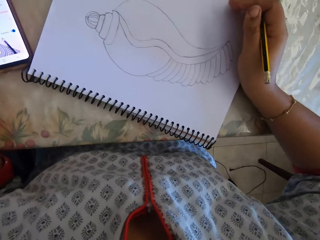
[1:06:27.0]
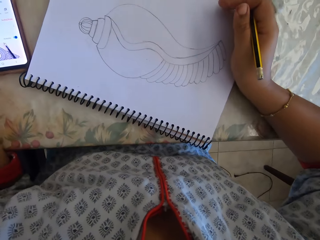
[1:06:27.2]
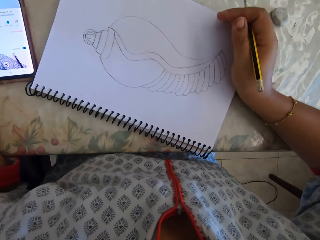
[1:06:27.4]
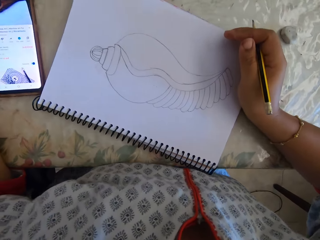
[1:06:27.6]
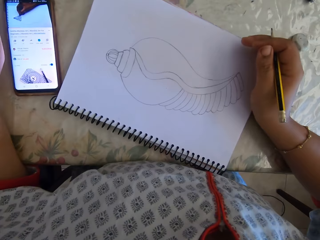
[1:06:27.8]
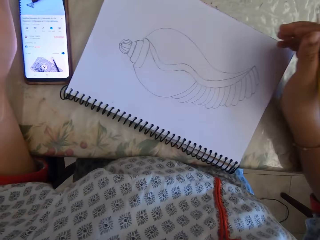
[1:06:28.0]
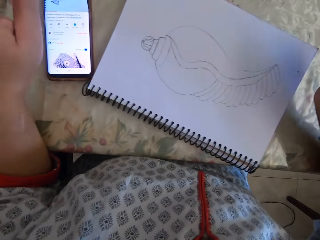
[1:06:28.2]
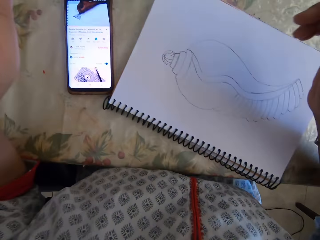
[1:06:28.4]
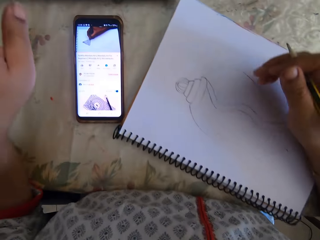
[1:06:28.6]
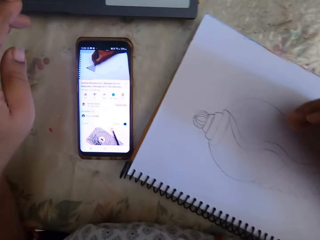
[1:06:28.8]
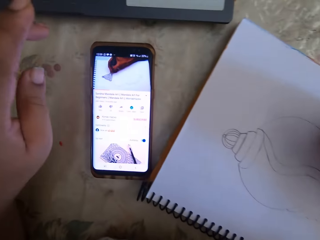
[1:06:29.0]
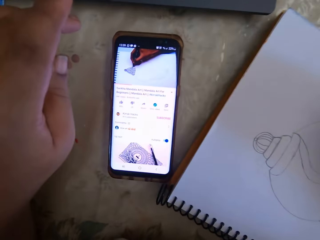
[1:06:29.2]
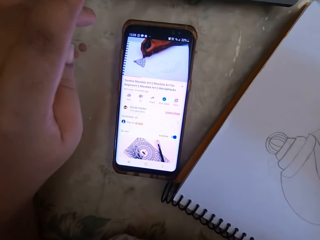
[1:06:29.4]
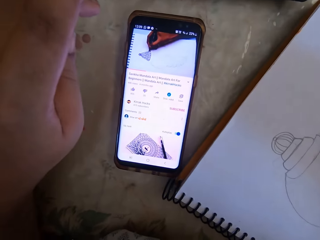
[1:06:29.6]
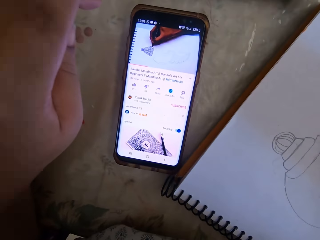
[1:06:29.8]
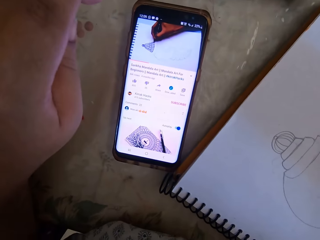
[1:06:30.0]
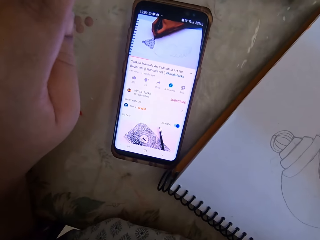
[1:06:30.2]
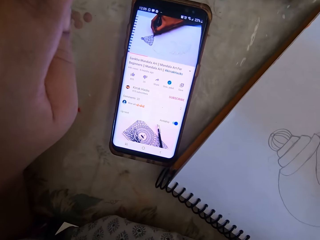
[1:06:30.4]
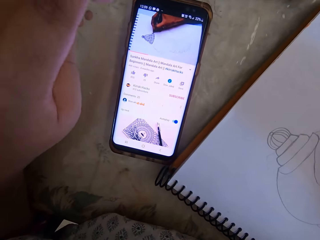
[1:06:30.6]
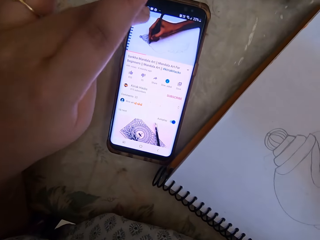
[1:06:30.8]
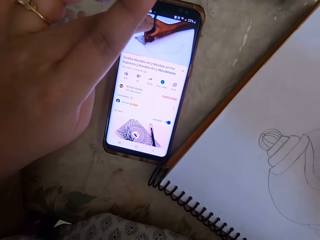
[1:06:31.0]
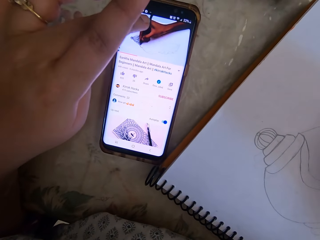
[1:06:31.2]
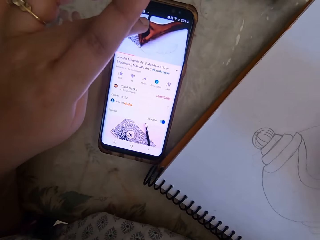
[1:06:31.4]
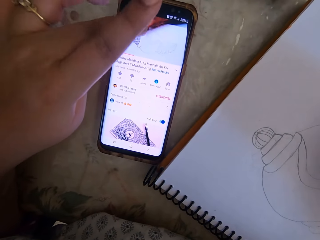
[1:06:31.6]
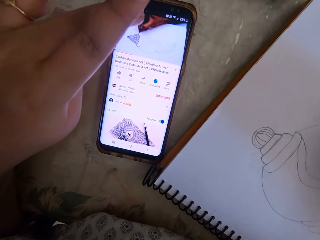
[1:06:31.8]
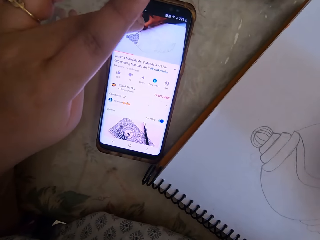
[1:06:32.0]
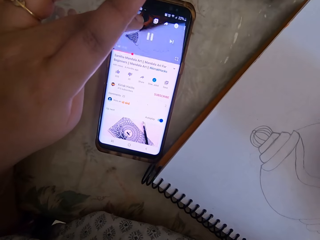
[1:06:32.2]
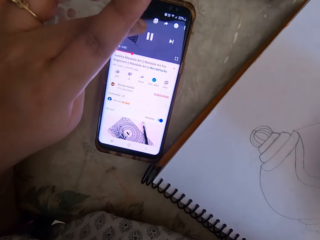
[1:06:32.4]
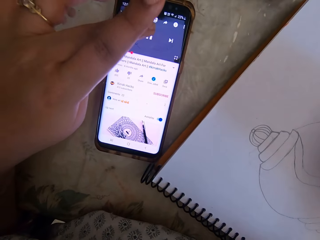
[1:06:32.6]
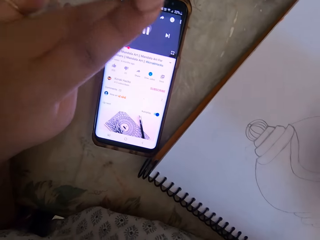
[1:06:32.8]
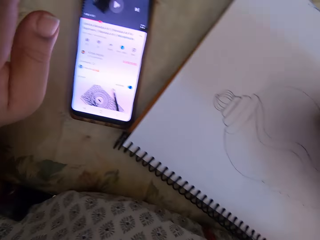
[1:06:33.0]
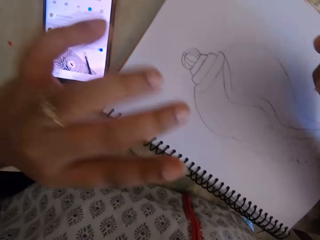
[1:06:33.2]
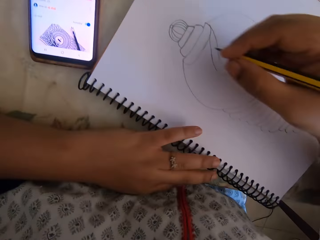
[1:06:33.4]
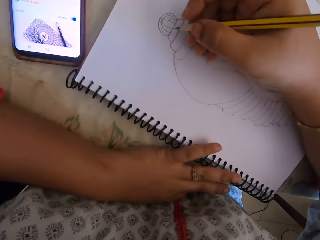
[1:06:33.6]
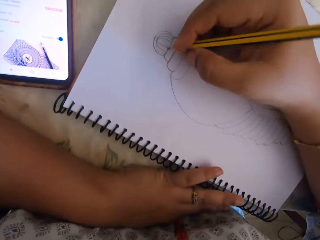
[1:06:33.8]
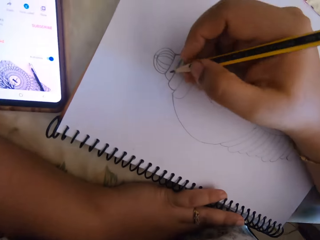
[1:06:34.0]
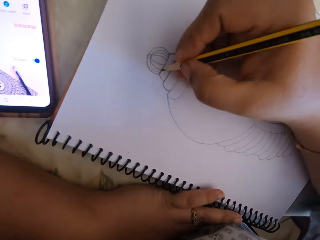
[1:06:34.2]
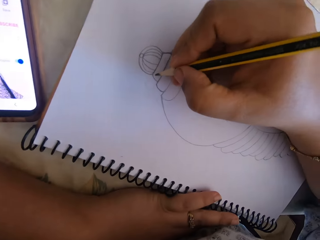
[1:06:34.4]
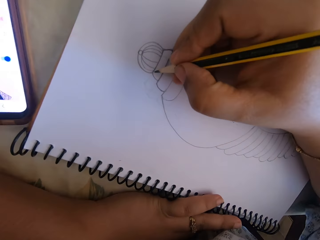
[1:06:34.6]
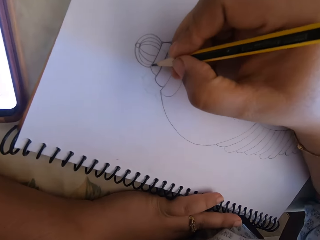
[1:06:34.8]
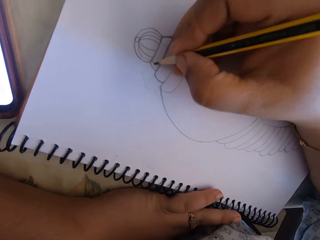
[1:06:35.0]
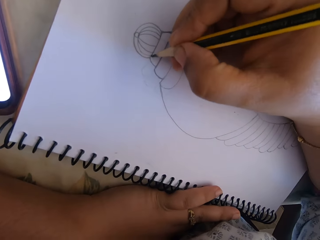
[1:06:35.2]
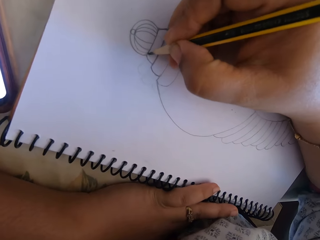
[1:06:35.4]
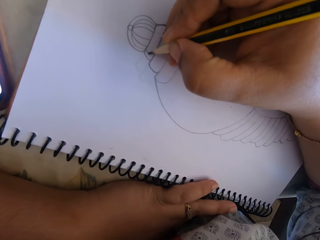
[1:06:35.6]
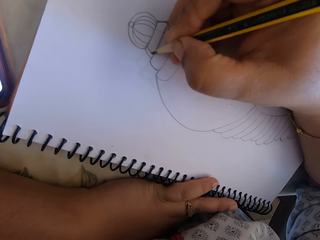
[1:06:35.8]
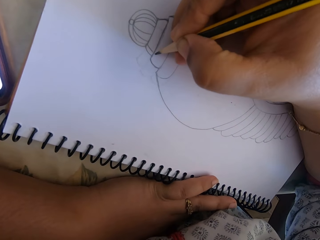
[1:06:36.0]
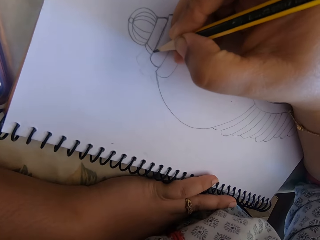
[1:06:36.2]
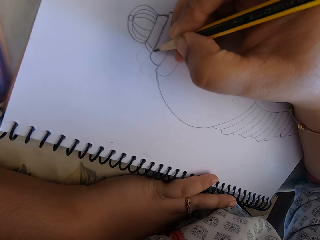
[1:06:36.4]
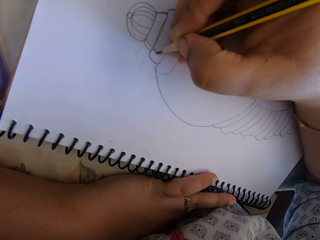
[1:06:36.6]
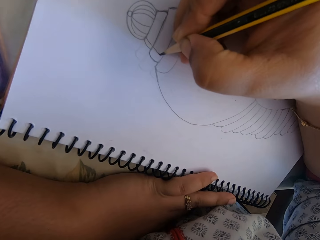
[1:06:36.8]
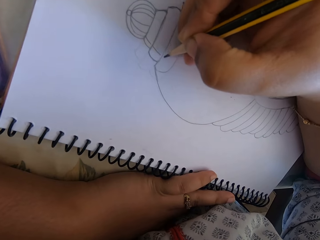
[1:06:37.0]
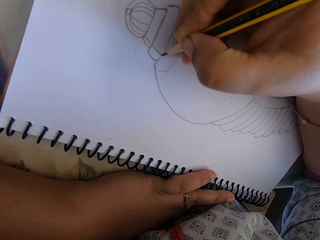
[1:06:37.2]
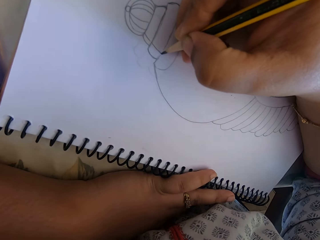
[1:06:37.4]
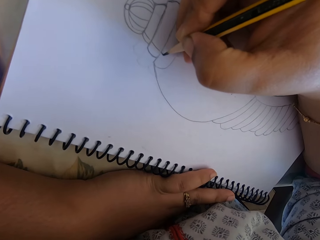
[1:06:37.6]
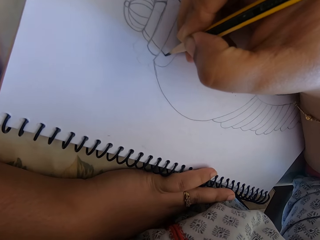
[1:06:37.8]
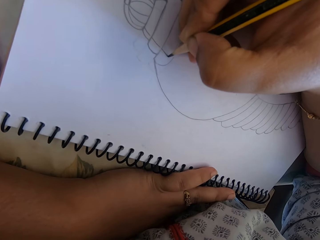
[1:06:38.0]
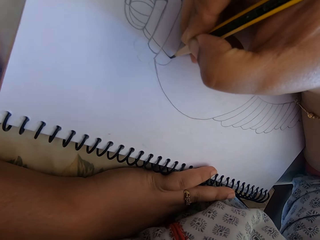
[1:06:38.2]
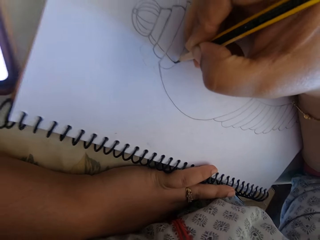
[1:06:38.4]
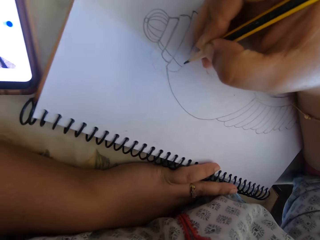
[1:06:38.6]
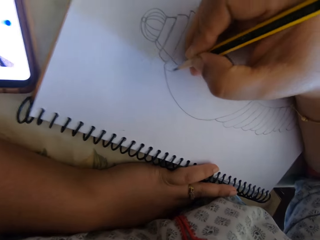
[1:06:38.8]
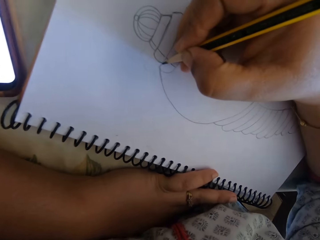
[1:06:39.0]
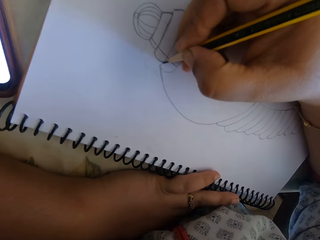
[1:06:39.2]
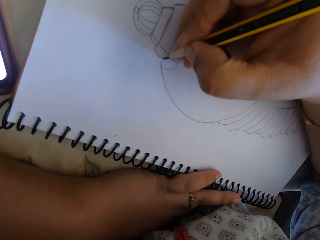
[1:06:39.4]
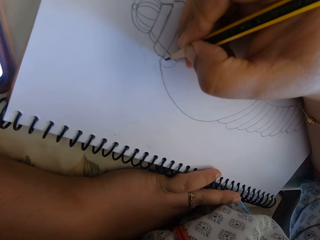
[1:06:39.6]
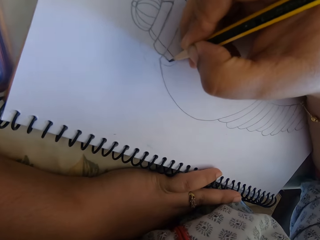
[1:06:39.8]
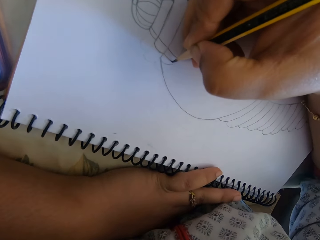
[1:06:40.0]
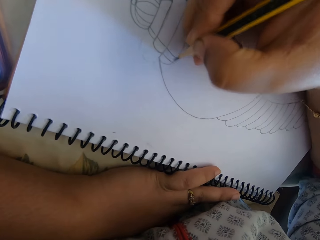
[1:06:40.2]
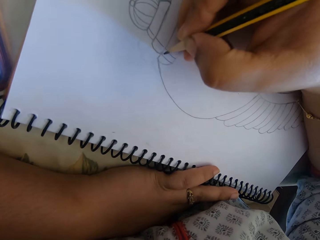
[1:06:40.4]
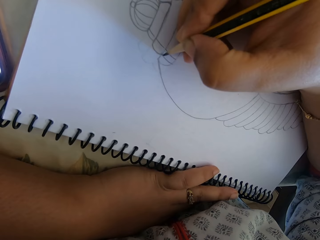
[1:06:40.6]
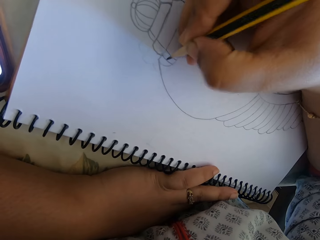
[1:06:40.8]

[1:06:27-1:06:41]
The camera wearer looks at the phone. A person touches the phone. The camera wearer touches the phone. They draw on a notebook. The person writes.

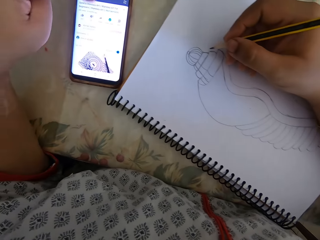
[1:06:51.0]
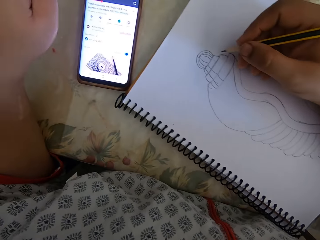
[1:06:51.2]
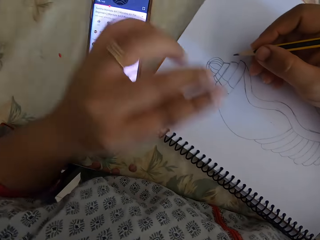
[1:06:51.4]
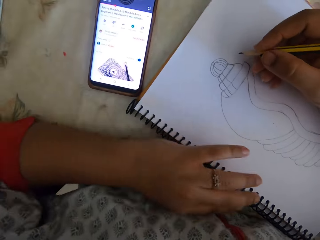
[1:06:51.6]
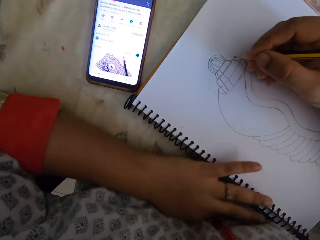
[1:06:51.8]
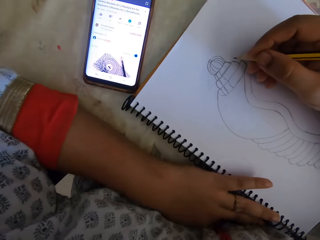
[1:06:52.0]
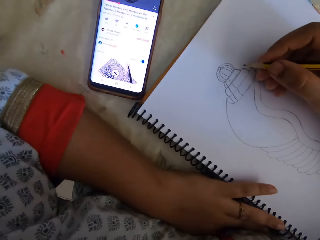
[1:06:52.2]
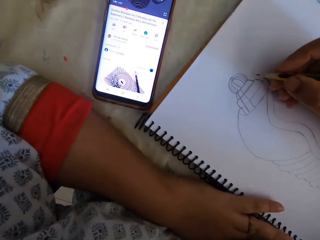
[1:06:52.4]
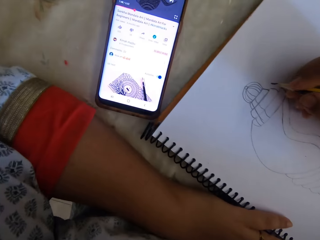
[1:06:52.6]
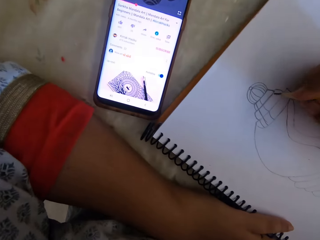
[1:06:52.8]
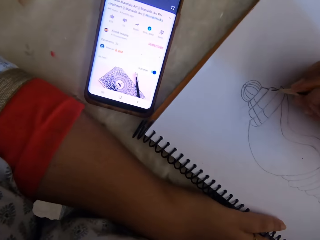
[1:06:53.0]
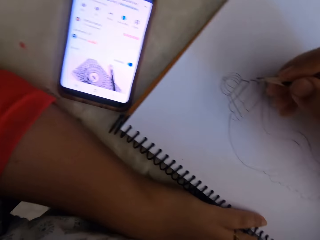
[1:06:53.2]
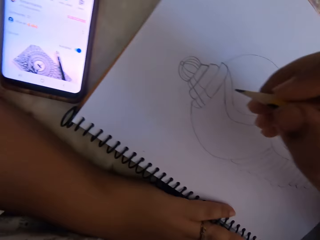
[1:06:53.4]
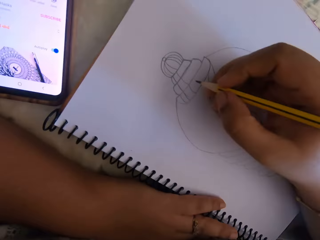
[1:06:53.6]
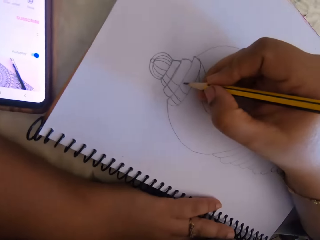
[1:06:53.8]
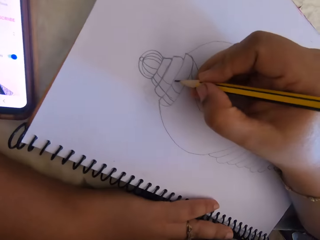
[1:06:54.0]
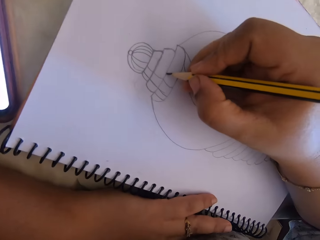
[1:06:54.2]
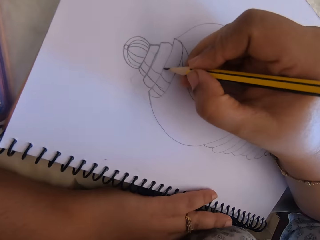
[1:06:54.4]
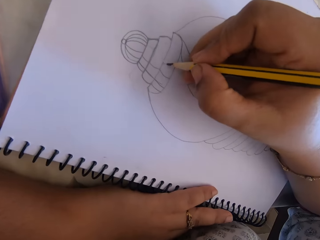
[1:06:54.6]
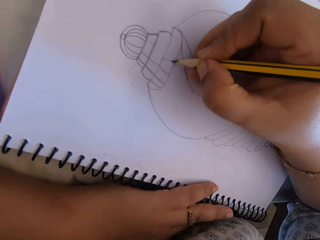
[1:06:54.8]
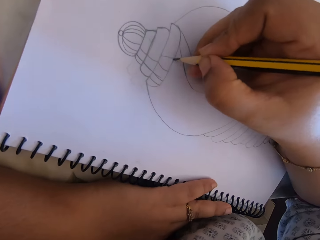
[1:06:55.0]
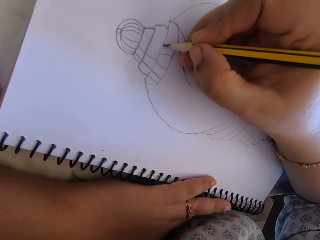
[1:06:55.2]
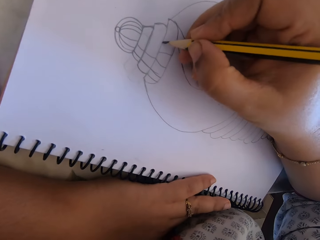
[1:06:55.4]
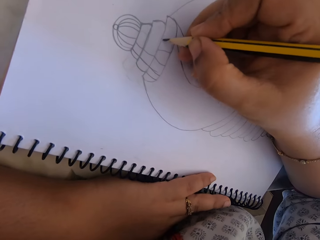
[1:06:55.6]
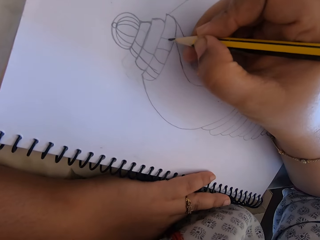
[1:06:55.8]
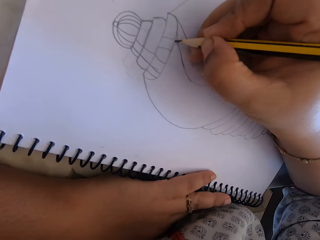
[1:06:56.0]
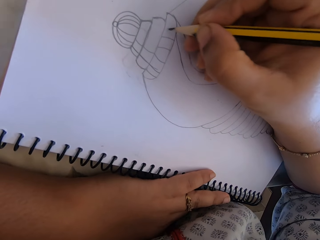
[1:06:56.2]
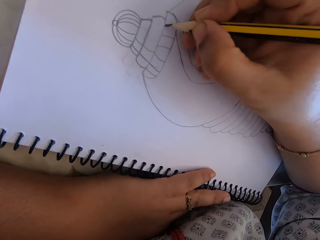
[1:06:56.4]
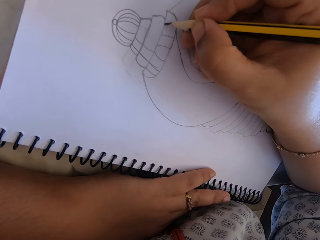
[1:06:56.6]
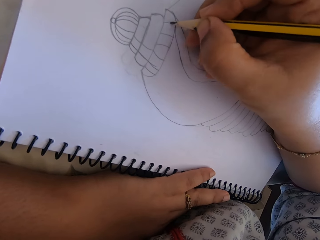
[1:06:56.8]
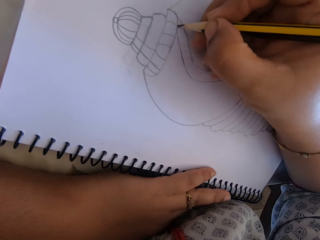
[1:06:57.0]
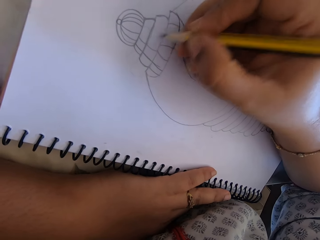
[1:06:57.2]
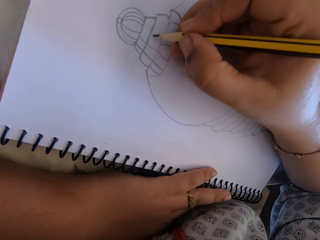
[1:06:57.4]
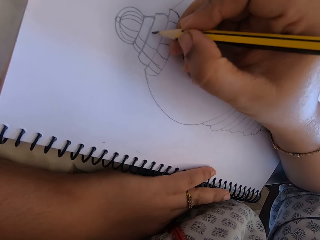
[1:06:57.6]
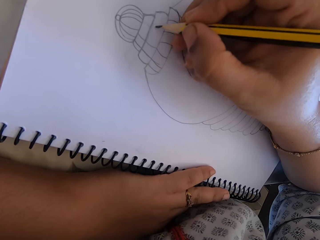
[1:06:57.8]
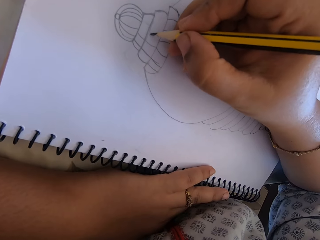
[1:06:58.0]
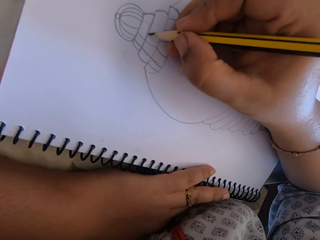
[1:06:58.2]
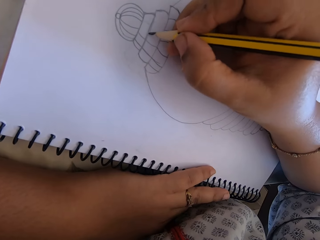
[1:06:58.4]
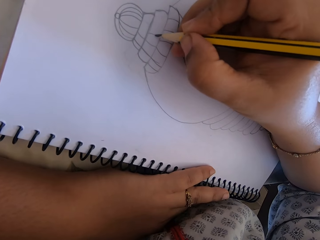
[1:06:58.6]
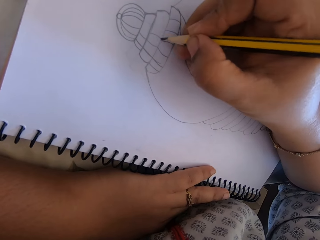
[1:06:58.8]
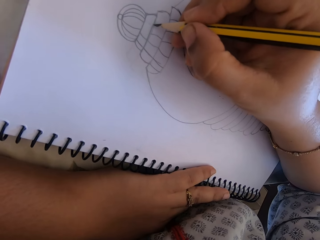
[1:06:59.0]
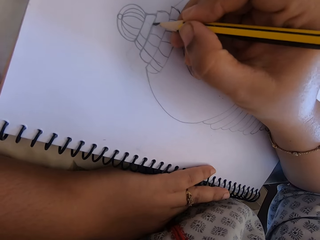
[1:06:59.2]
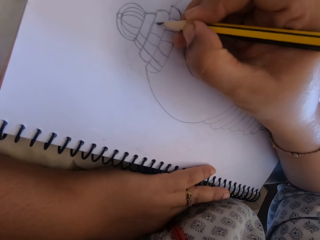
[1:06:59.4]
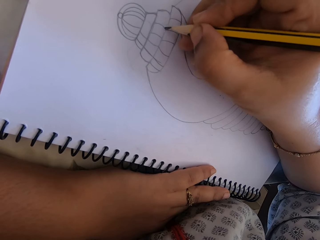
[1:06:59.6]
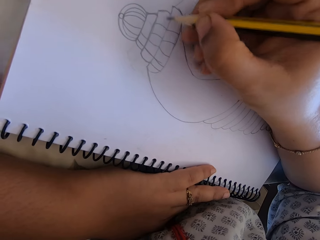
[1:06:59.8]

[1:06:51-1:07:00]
The camera wearer presses the phone. They look at the phone. They draw on a notebook.
